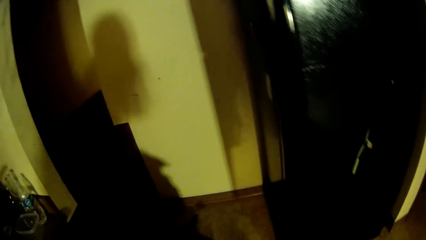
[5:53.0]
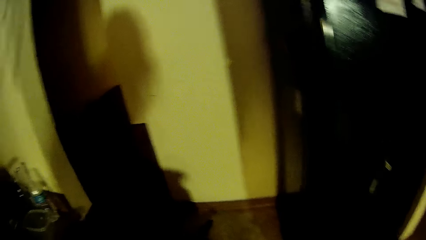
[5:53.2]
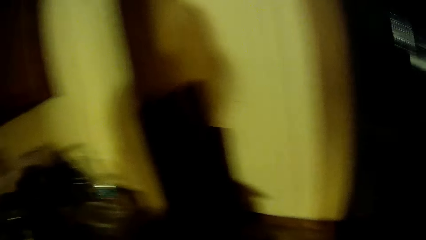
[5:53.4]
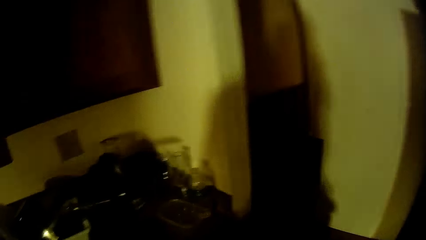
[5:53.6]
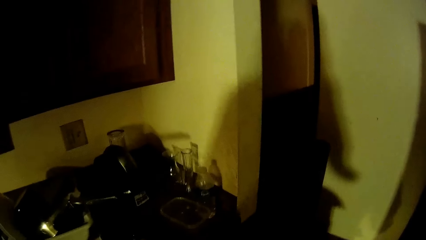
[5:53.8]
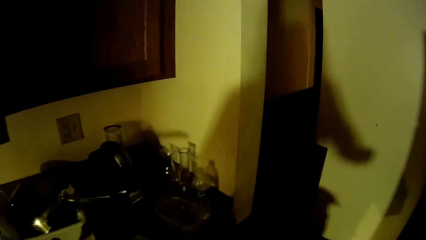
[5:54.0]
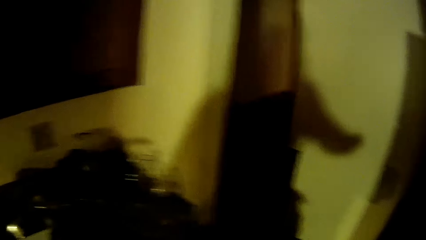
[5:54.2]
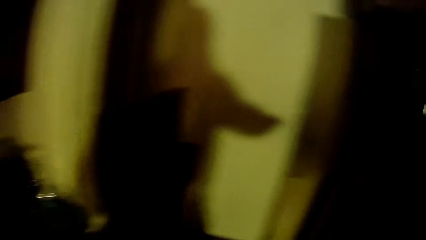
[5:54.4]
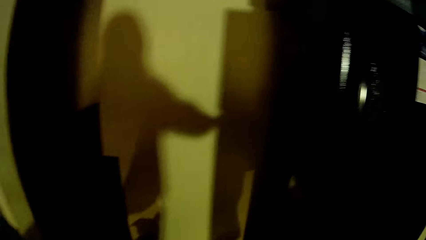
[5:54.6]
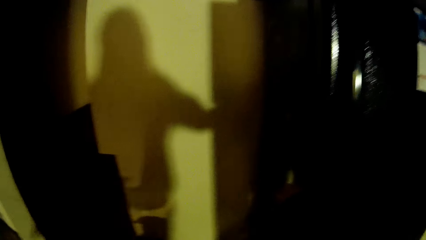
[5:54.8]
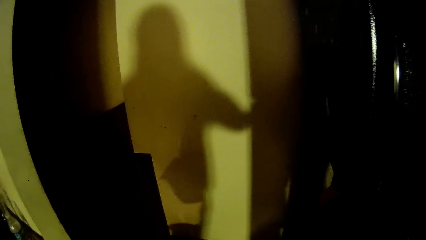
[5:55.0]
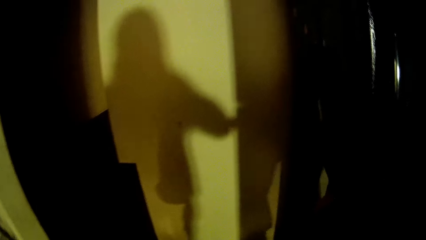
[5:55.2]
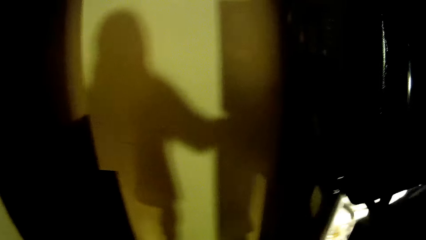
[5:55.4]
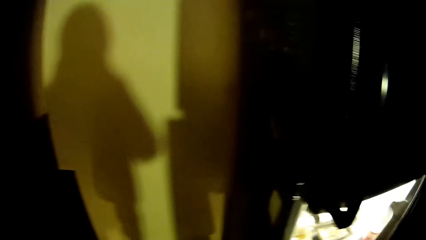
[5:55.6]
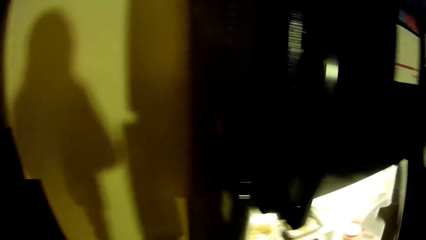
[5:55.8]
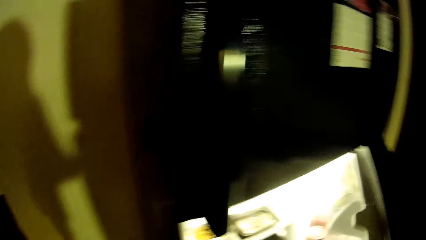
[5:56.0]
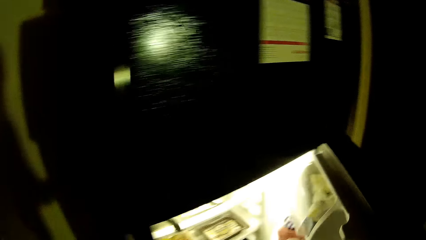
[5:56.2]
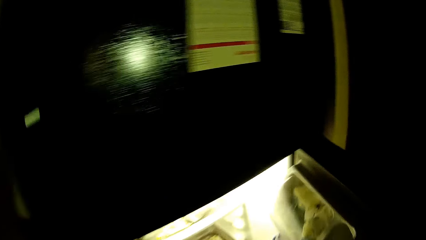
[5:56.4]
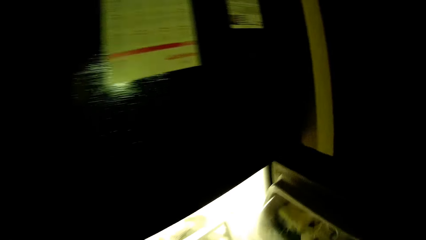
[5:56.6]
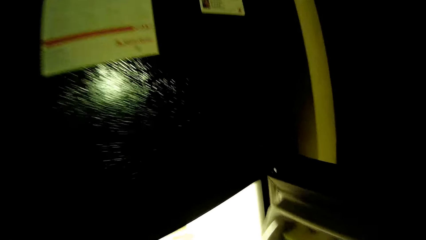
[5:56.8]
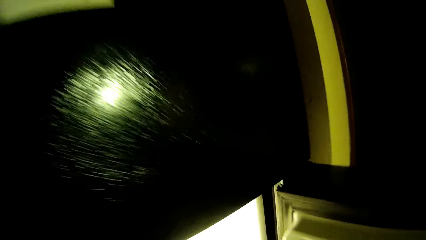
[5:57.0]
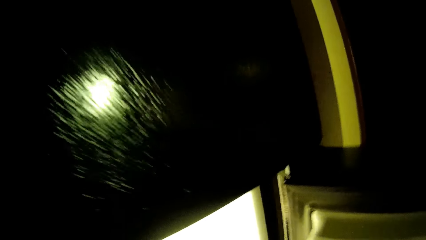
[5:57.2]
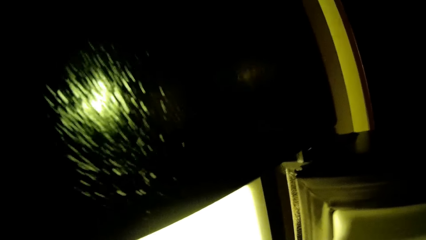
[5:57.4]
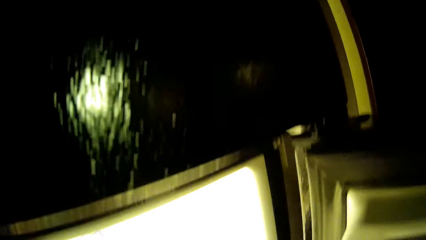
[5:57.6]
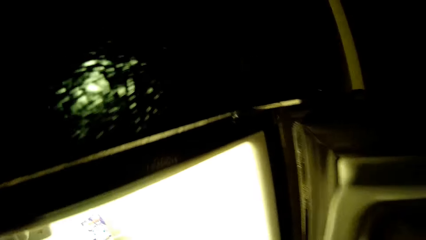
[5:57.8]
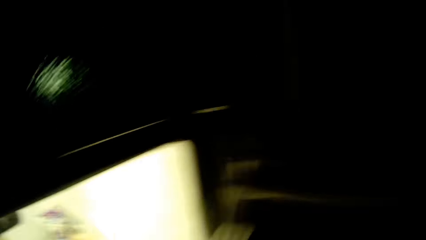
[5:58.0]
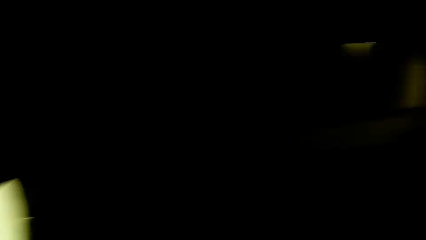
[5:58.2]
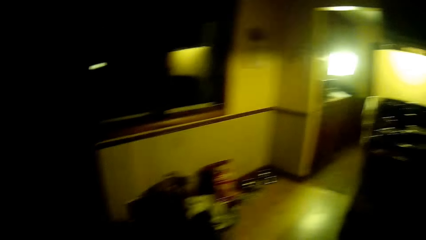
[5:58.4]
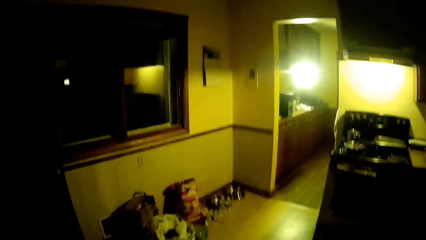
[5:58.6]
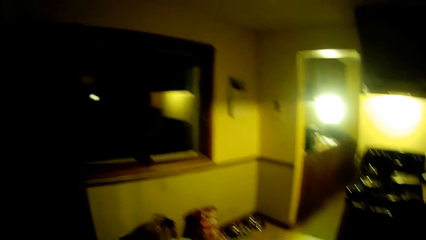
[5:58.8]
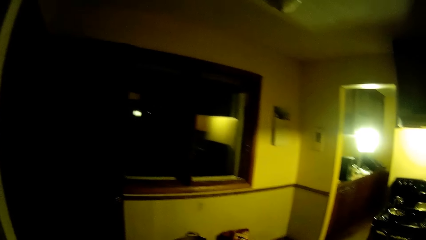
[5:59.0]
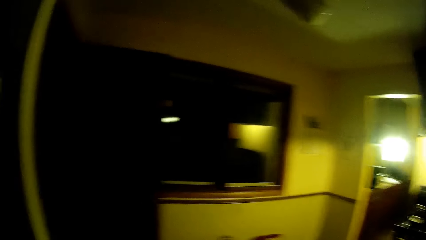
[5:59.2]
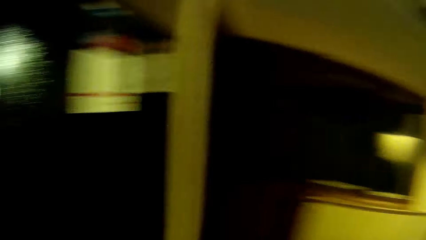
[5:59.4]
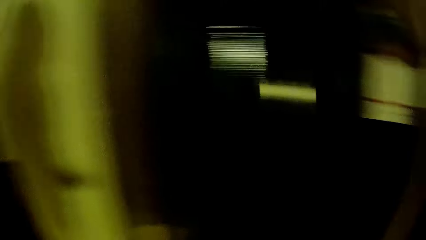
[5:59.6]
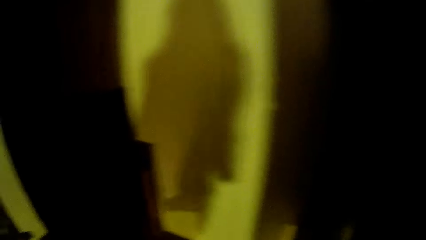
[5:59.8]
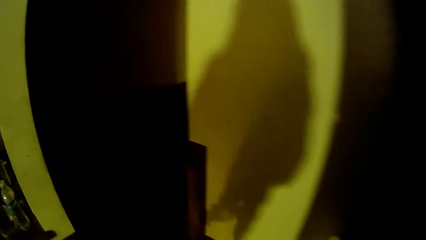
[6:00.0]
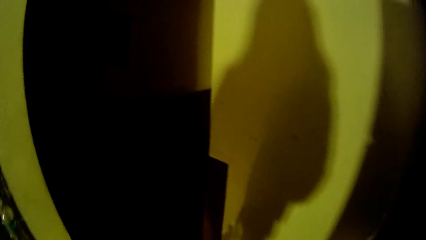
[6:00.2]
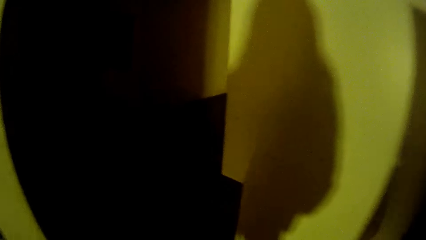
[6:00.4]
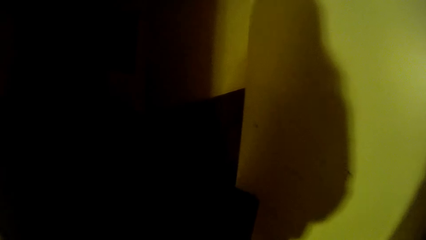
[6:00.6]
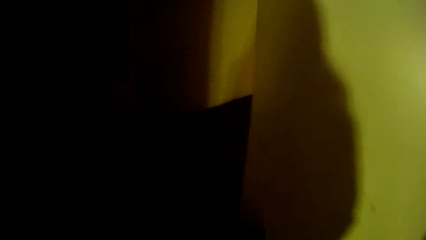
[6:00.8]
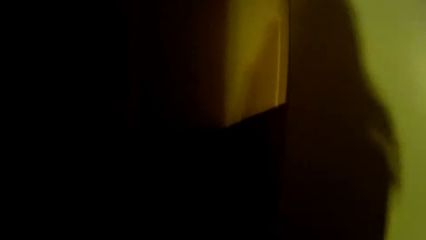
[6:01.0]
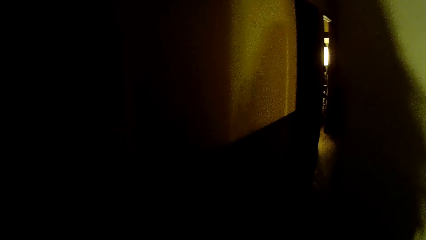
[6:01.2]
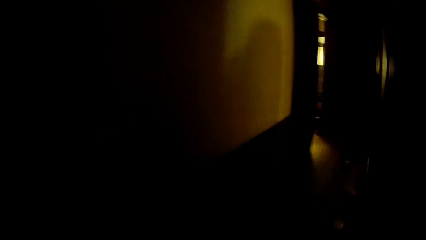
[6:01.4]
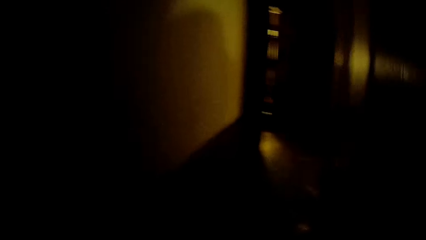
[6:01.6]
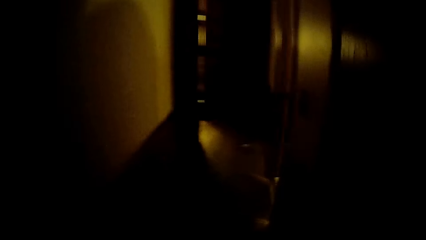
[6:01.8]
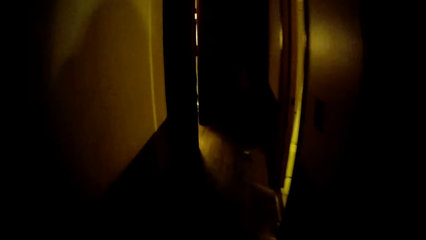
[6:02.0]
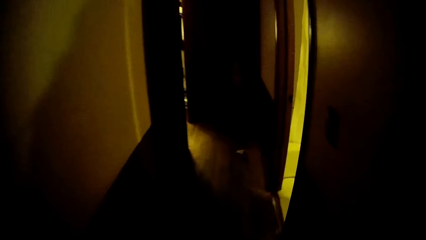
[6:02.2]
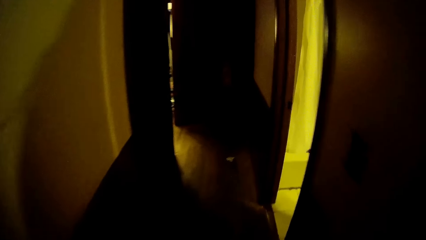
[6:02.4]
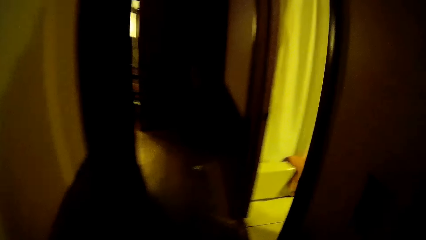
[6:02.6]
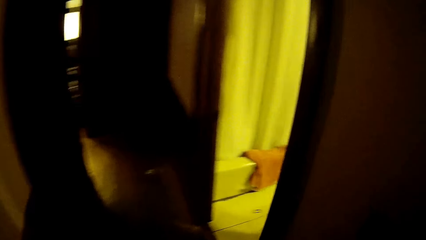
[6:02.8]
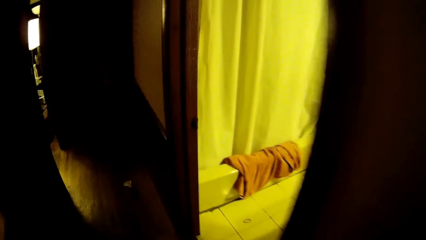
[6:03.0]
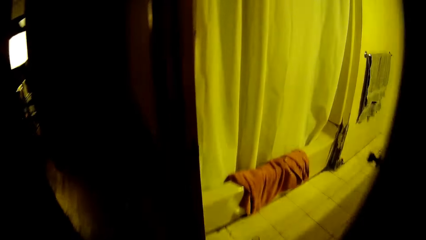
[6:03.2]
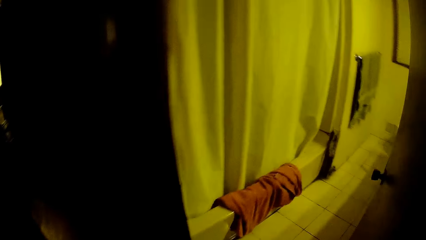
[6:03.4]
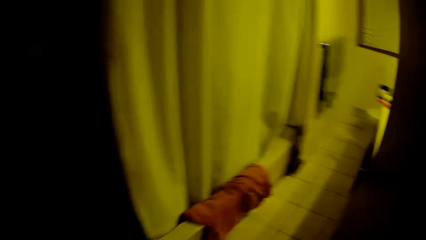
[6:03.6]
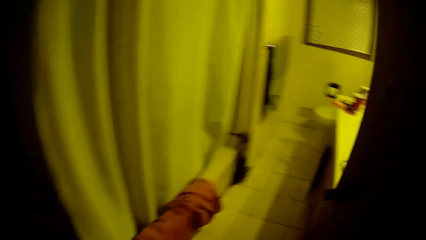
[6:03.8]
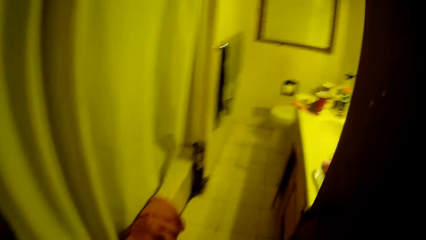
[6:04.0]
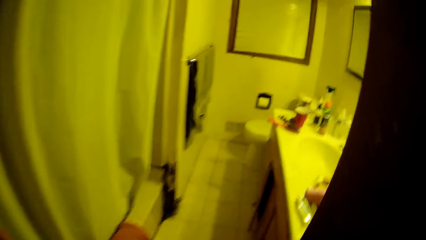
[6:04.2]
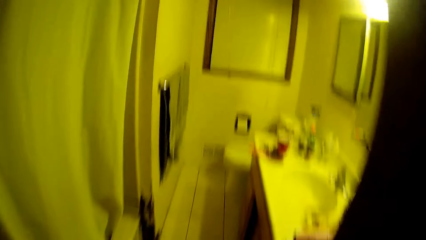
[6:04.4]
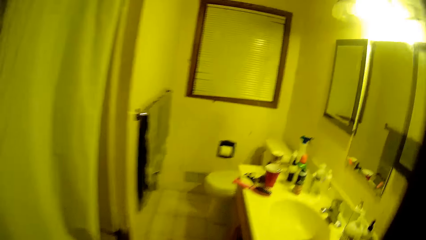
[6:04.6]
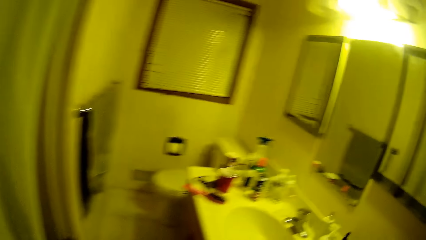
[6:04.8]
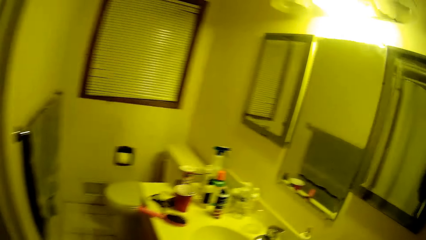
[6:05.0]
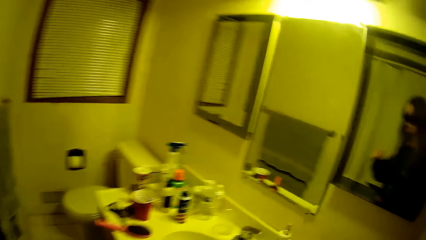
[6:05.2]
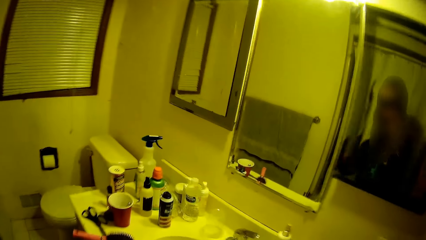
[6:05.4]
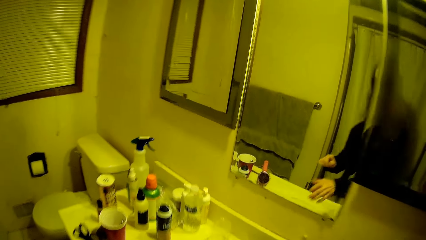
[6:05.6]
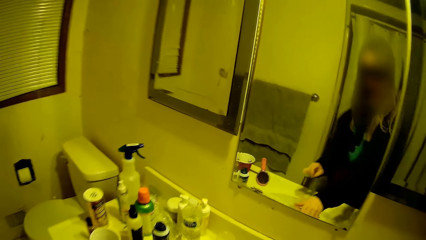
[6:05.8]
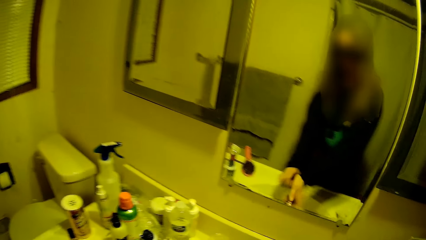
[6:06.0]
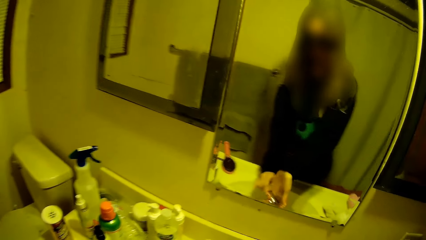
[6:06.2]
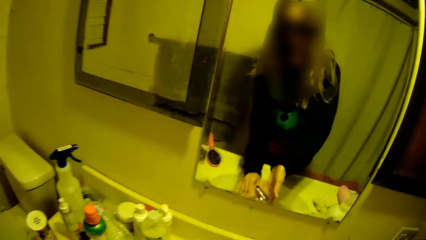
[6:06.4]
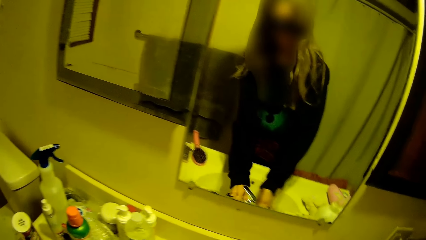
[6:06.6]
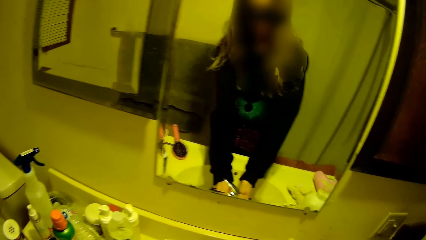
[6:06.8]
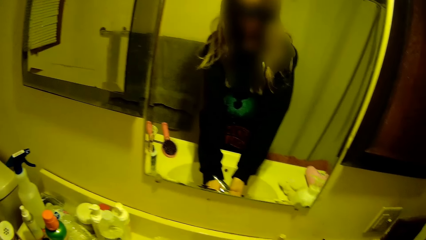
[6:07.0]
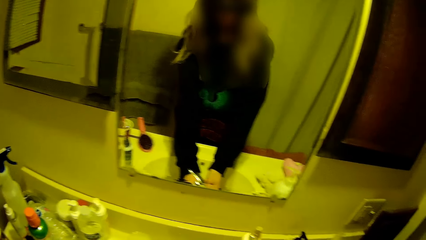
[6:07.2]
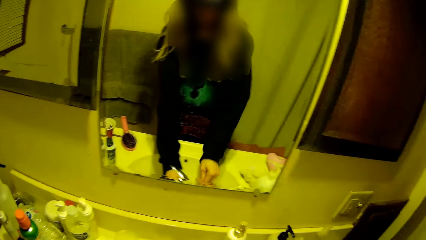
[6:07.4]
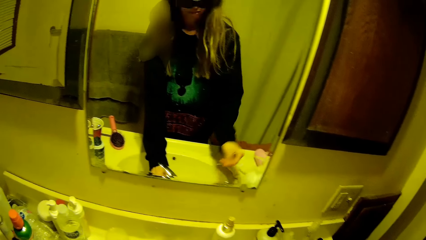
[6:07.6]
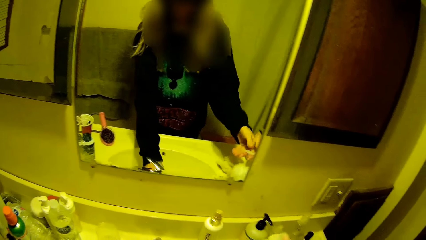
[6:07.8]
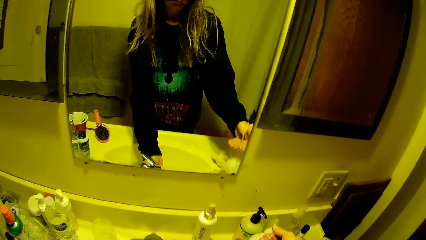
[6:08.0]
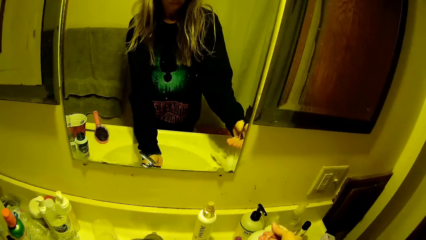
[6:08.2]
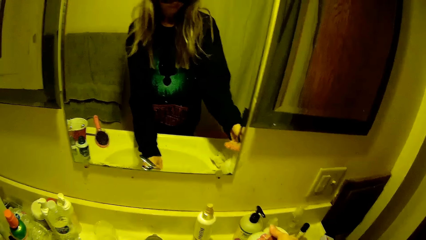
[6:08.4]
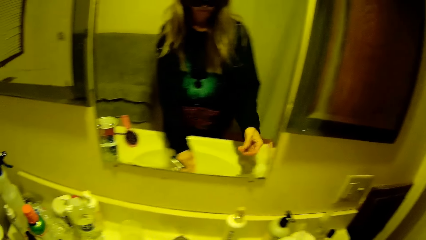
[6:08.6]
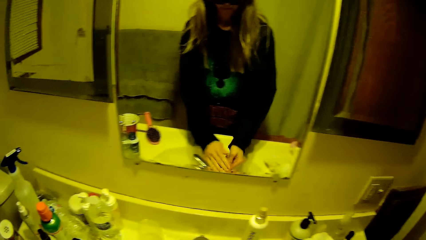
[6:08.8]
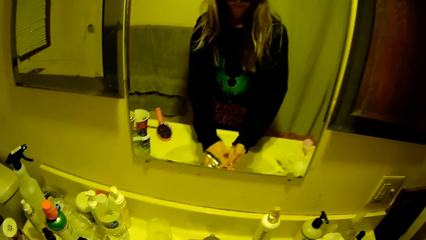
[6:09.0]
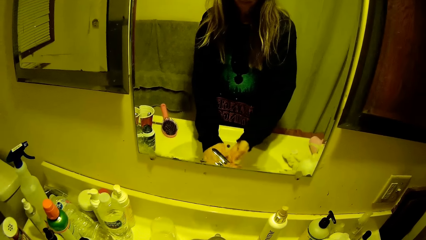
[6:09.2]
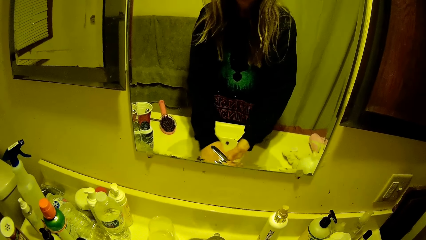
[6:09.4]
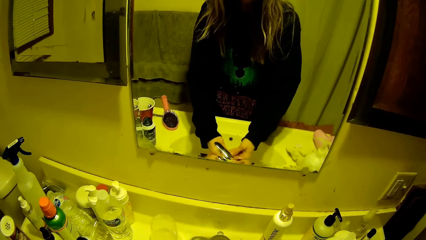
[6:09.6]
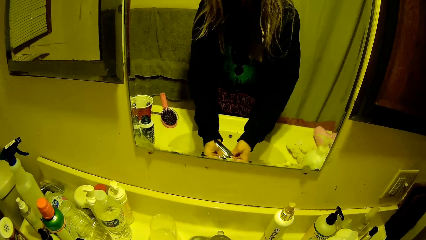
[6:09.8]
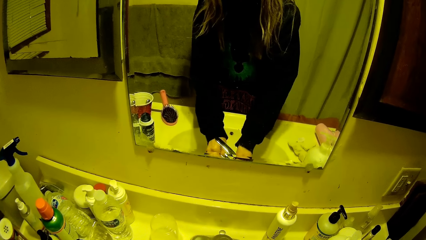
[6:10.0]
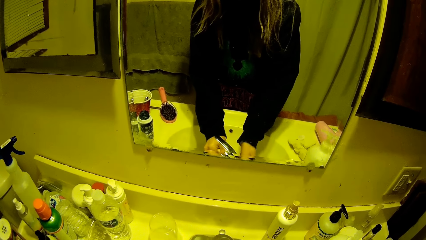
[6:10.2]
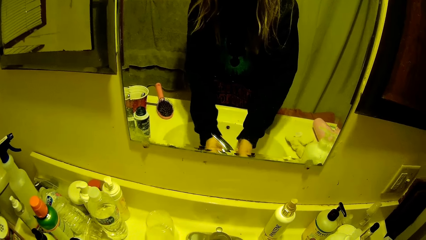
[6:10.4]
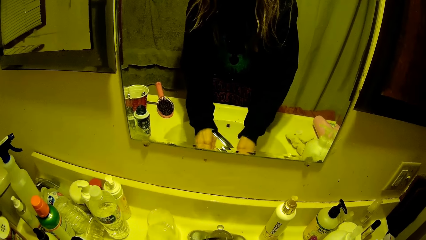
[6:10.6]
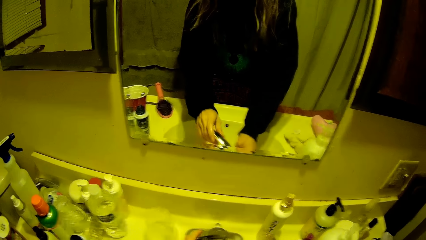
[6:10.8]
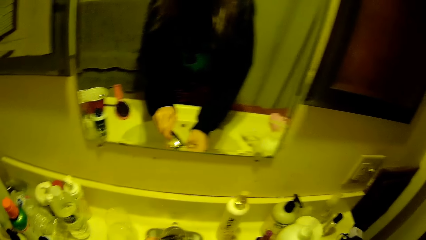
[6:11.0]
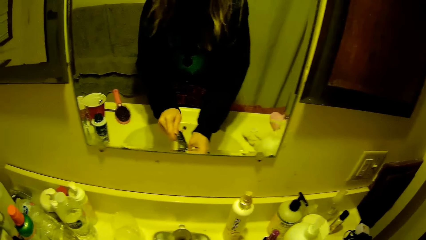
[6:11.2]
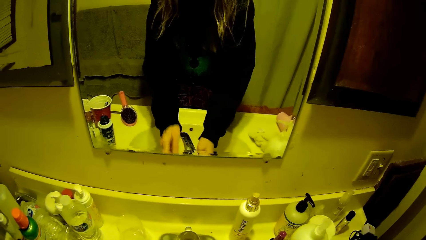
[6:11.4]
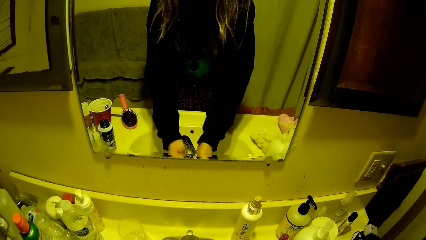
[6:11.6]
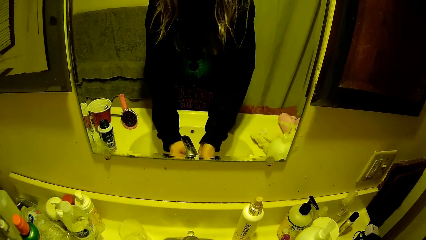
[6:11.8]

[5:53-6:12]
The camera wearer opens the fridge. They look around the kitchen. They walk around the room. They open the water tap. They rinse the hands. They press the liquid soap.
